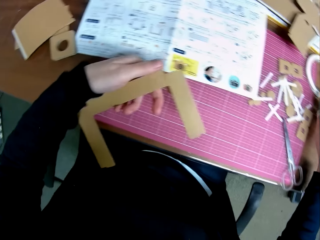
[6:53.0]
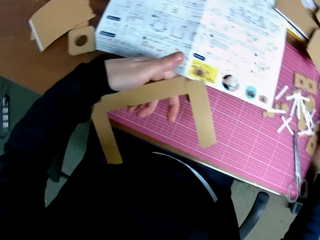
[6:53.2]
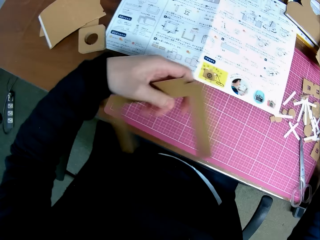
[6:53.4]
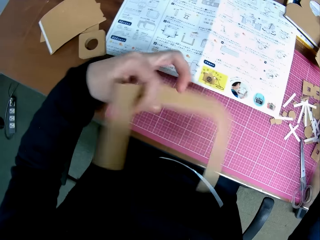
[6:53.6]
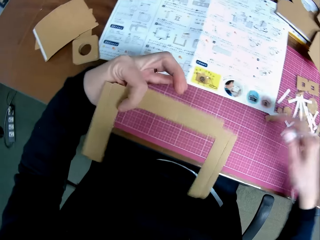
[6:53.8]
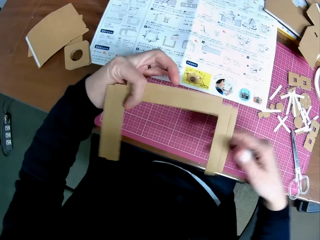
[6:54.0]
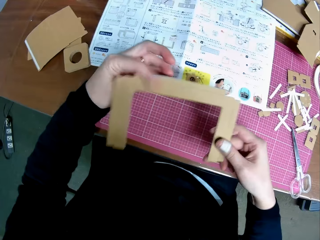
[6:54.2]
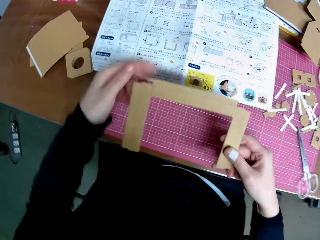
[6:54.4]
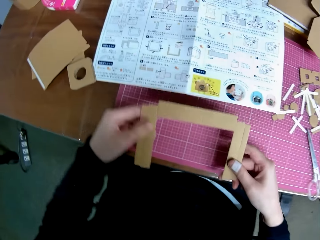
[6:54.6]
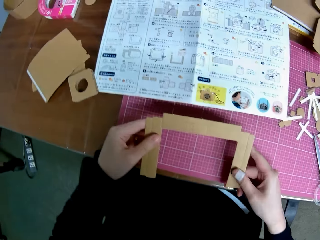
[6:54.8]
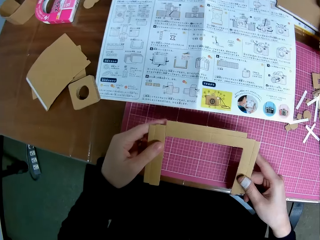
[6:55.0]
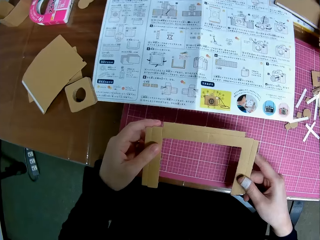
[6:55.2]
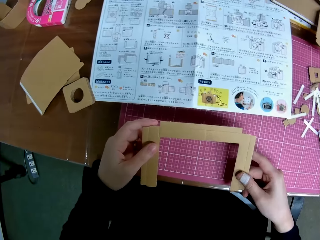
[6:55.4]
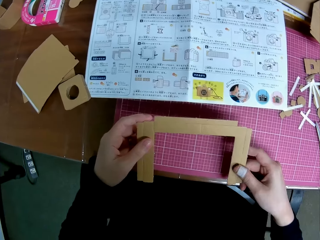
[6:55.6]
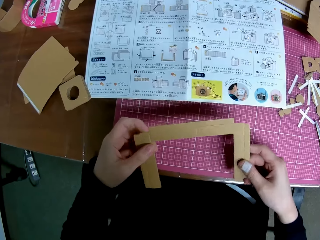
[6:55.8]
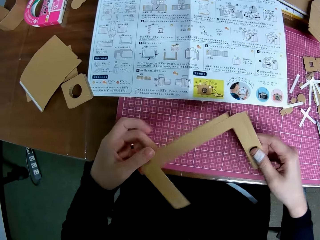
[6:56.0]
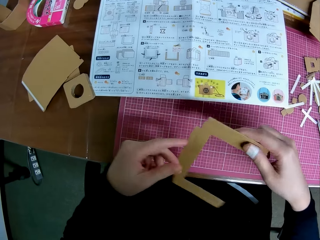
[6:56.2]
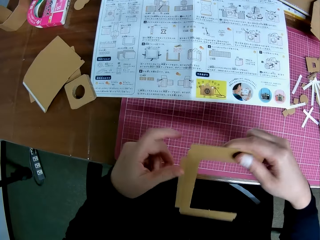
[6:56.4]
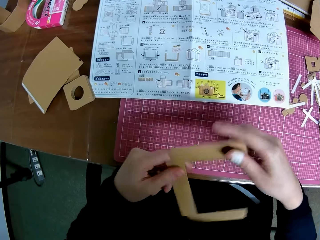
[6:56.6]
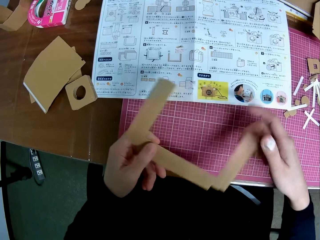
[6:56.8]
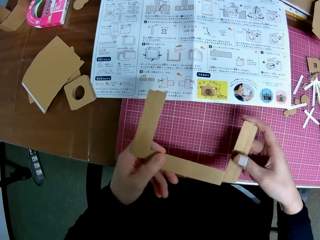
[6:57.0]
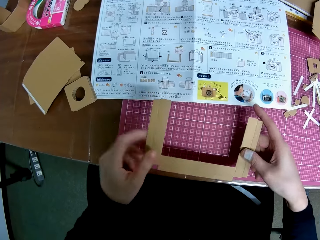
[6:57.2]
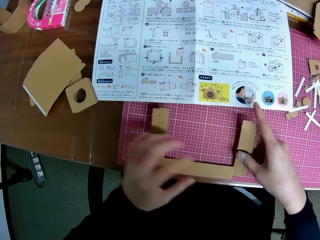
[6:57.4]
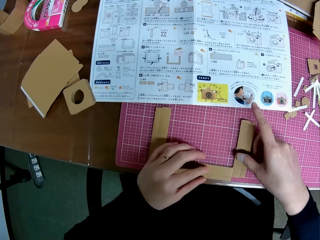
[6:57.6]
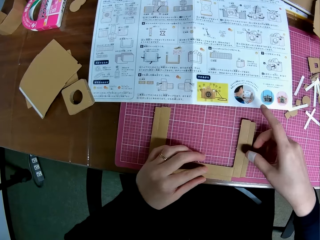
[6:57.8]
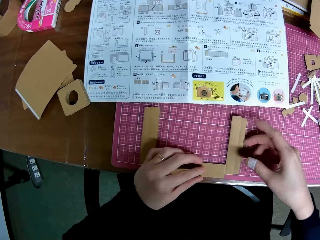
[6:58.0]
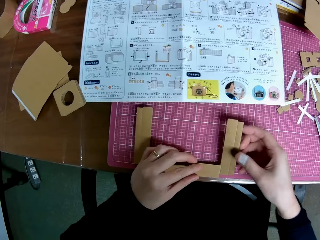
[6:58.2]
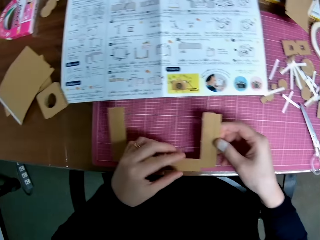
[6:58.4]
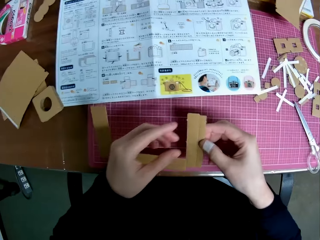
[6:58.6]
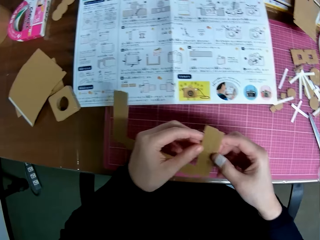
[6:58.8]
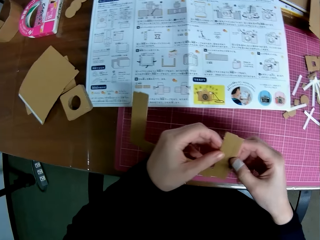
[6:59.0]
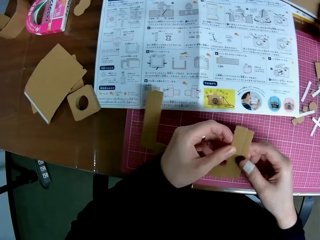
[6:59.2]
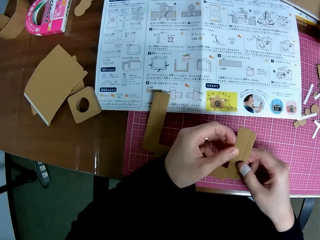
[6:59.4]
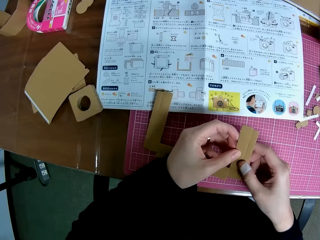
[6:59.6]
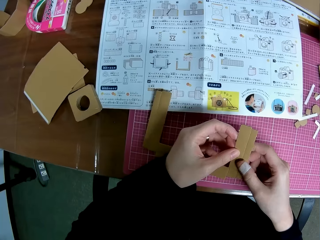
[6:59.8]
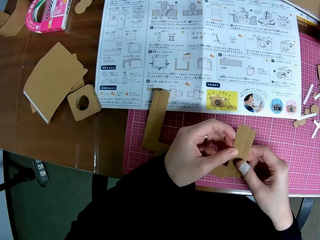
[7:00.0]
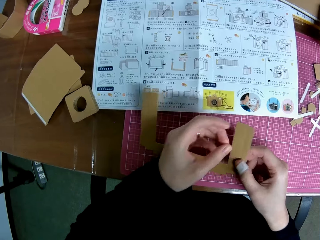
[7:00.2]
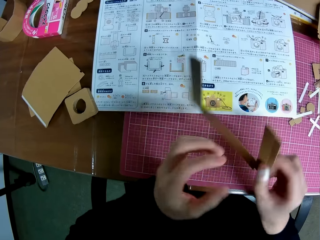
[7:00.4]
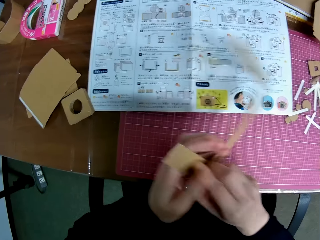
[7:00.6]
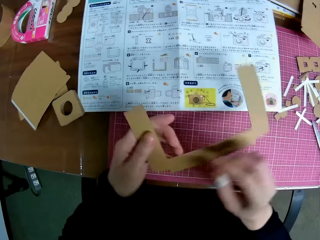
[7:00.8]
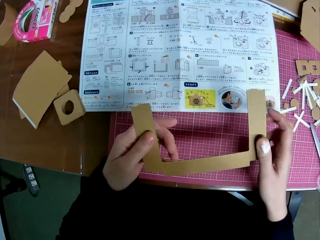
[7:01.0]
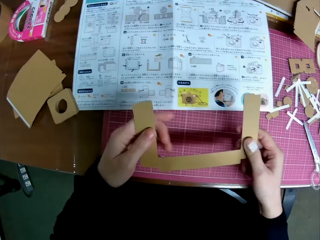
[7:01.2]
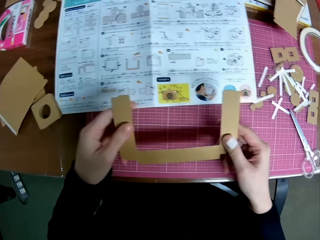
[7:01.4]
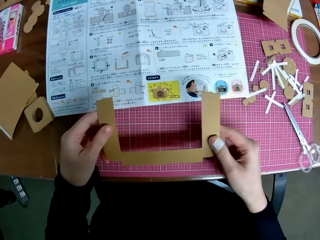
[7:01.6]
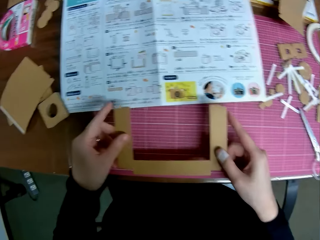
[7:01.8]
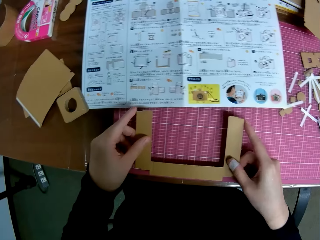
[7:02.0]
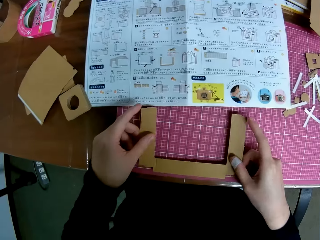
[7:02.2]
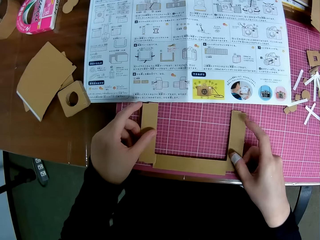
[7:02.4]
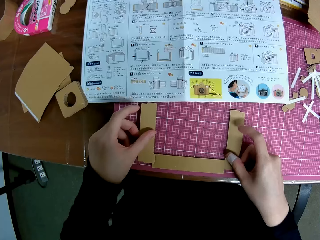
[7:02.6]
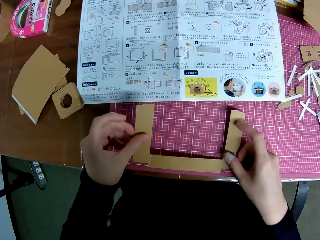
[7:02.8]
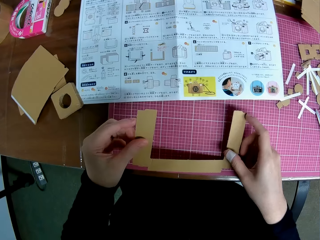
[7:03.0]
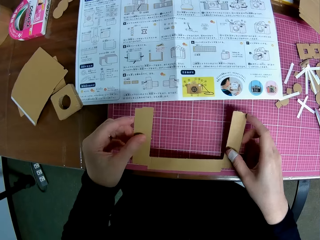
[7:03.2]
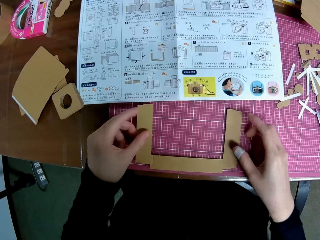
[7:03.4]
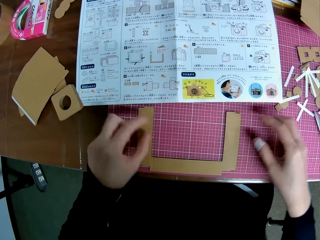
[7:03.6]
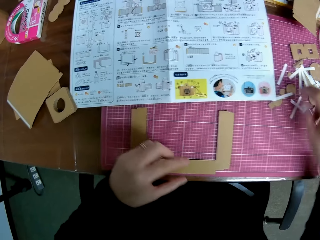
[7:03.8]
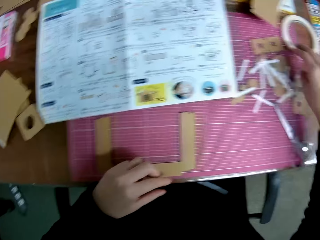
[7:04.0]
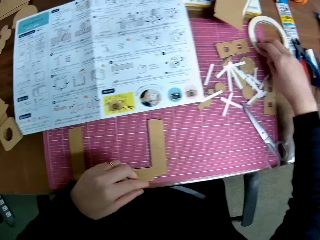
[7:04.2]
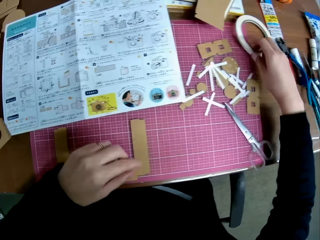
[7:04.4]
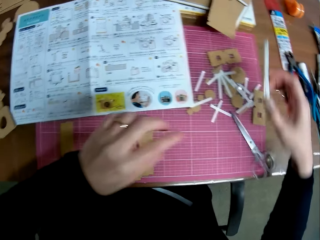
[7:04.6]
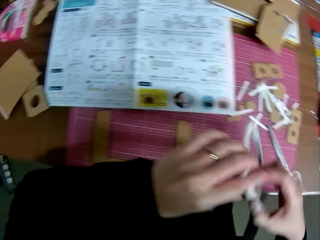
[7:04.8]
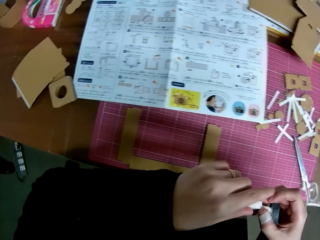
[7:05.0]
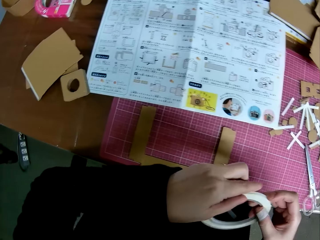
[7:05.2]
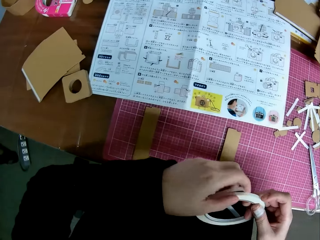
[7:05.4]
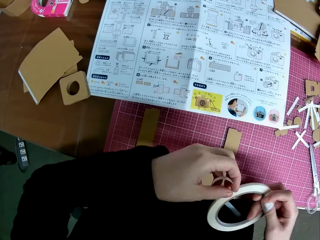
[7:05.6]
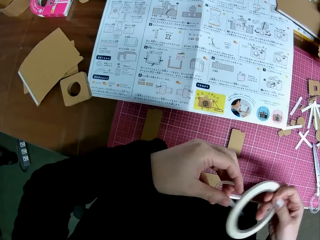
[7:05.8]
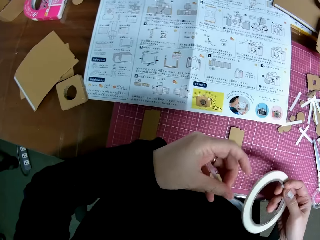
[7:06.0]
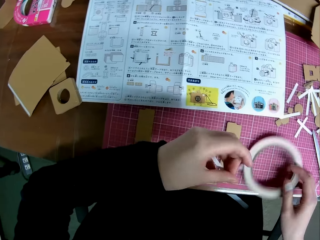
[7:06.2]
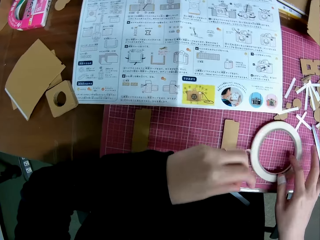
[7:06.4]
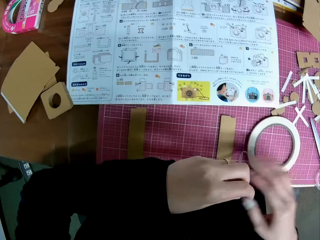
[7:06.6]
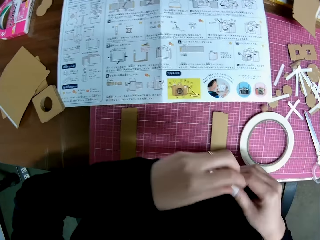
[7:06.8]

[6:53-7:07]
The camera wearer touches a double sided tape roll on the cutting mat. They turn the C-shaped piece upside down. They look at the C-shaped piece. They turn the C-shaped piece sideways. They put the C-shaped piece on the cutting mat. They turn the C-shaped piece upside down again. They put the C-shaped piece on the cutting mat again. They pick the double sided tape roll. They unroll the double sided tape roll.

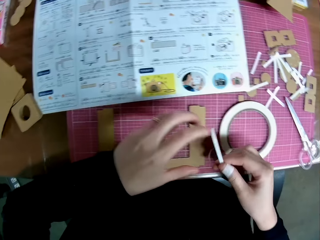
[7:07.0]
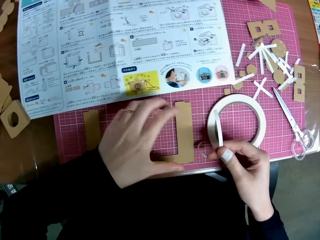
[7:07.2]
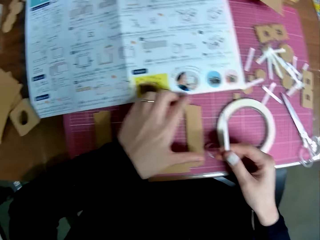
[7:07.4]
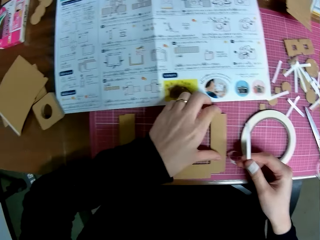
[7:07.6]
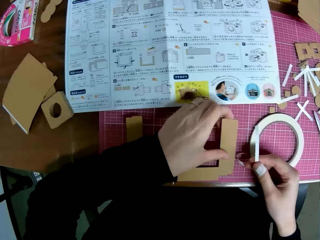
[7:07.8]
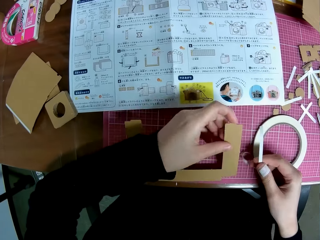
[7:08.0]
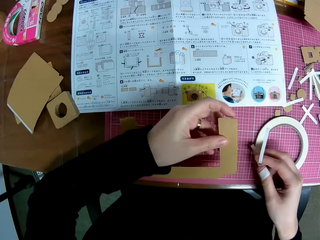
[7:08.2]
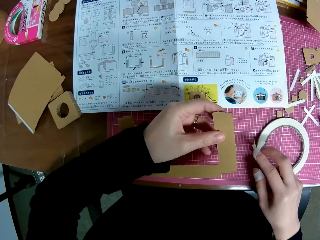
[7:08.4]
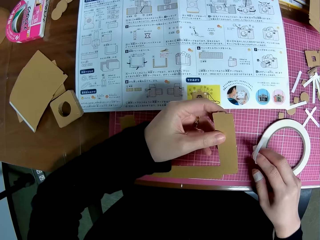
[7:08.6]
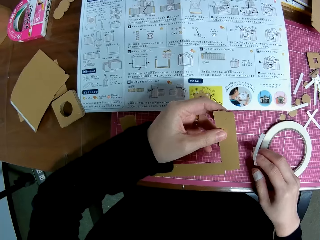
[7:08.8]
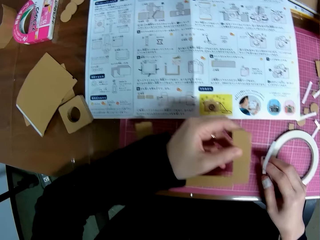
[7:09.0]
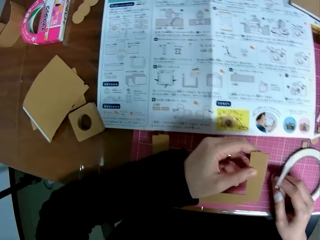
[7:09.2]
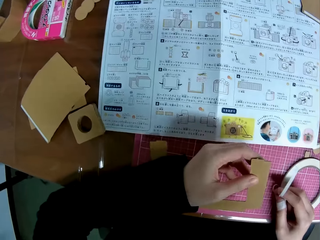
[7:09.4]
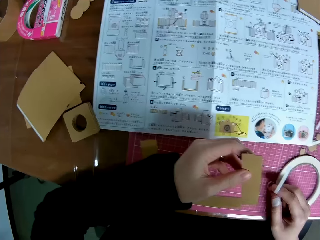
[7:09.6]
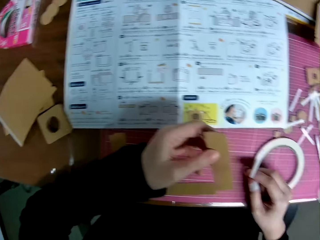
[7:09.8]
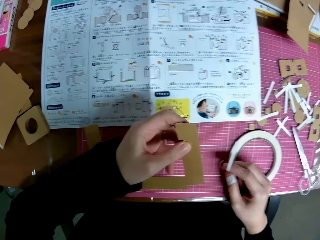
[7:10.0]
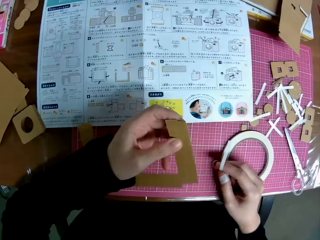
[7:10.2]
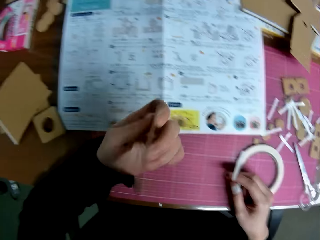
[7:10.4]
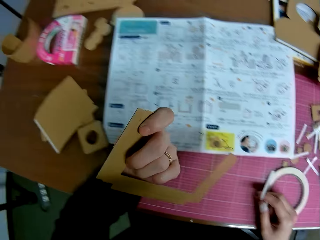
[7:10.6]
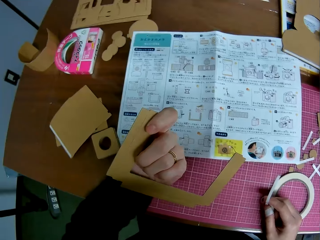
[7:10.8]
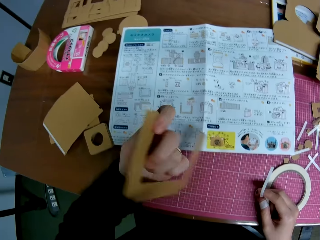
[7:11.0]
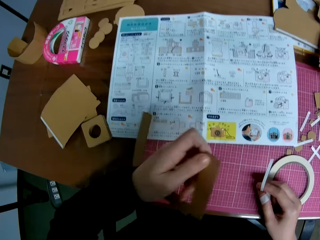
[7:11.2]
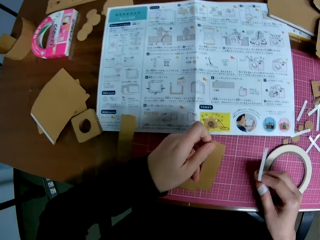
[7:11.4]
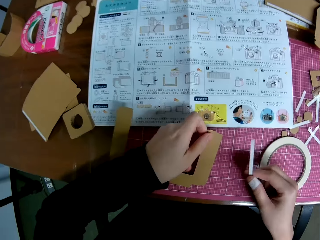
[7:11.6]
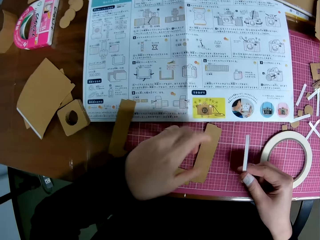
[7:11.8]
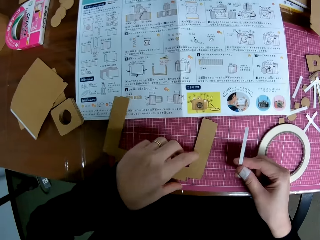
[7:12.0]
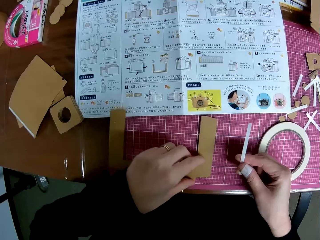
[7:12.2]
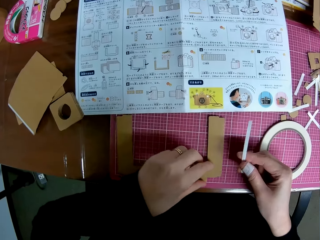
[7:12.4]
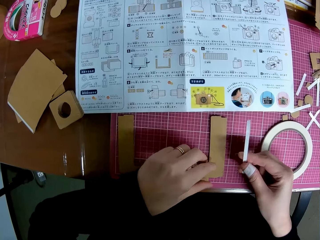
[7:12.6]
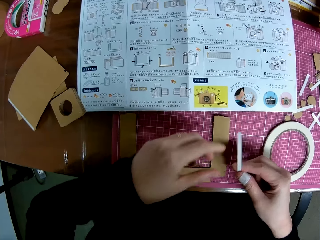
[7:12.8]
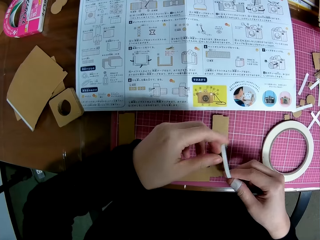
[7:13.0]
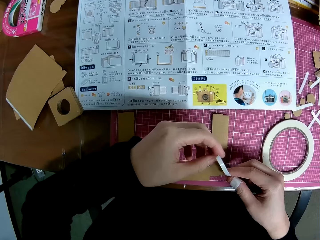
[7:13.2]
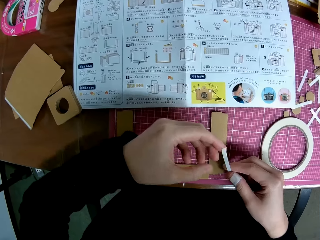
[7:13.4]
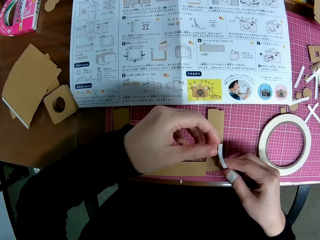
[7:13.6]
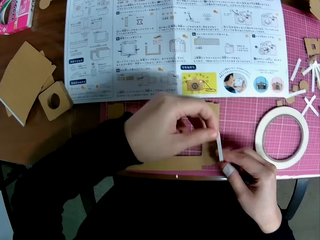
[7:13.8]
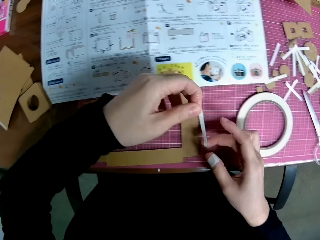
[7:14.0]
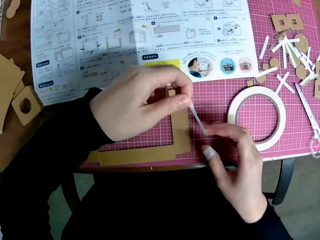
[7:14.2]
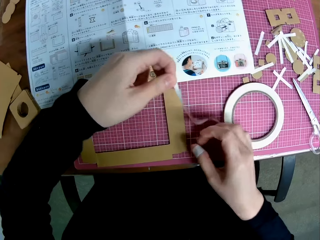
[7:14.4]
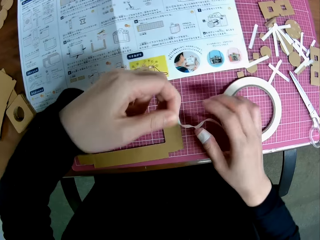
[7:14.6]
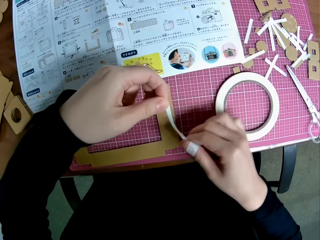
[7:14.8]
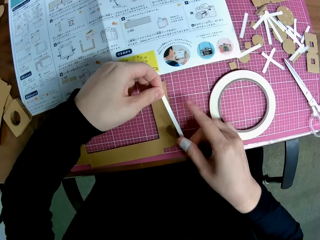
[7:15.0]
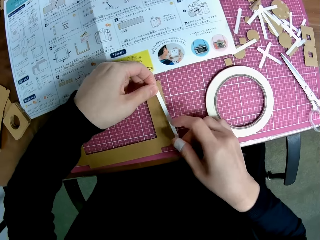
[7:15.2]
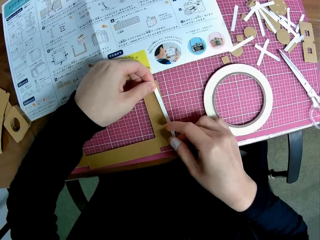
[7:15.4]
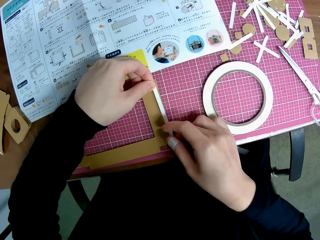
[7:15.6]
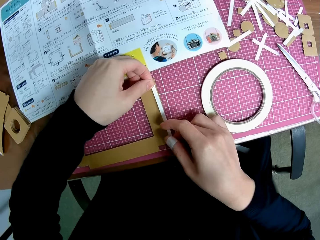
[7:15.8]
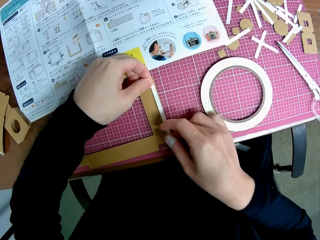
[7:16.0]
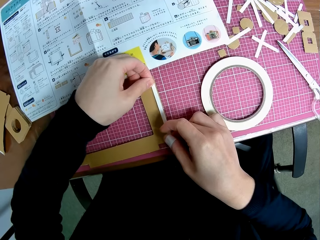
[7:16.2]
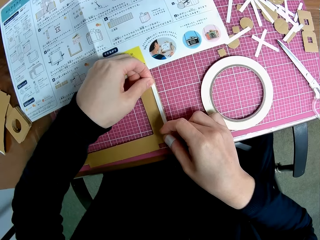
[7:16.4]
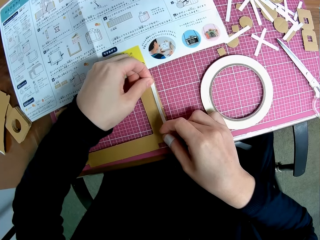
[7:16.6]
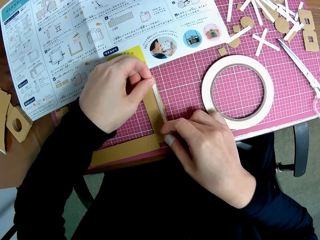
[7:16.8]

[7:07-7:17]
The camera wearer picks the C-shaped piece from the cutting mat. They hold the craft paper. They turn the C-shaped piece upside down again. They put the C-shaped piece on the cutting mat. They place the double sided tape on the C-shaped piece.
